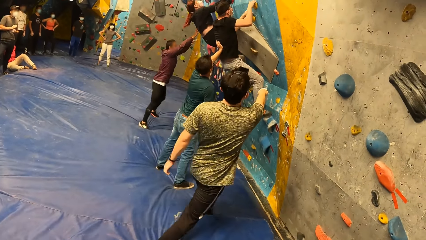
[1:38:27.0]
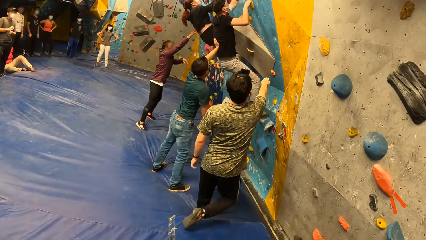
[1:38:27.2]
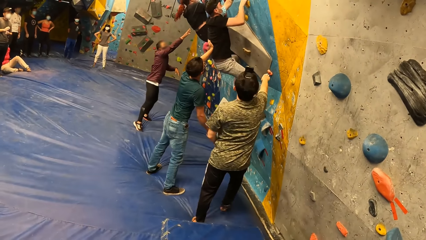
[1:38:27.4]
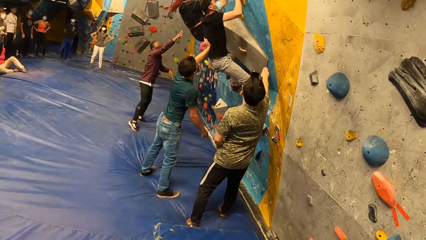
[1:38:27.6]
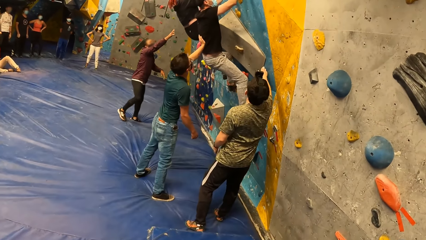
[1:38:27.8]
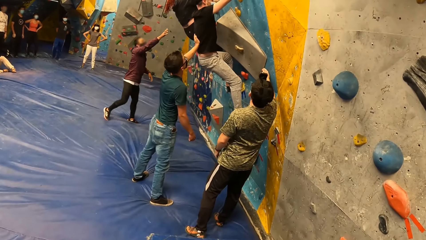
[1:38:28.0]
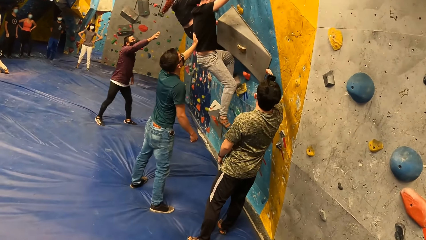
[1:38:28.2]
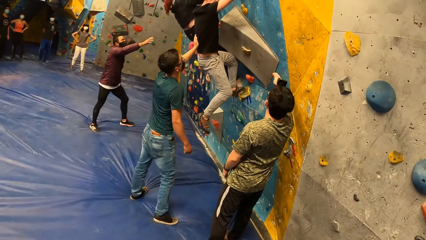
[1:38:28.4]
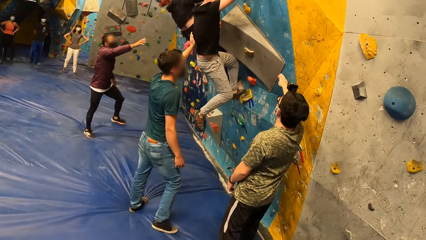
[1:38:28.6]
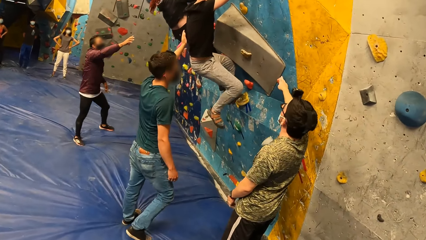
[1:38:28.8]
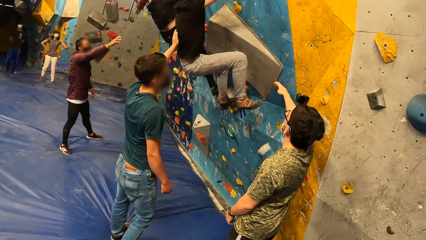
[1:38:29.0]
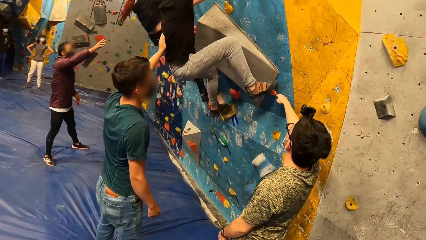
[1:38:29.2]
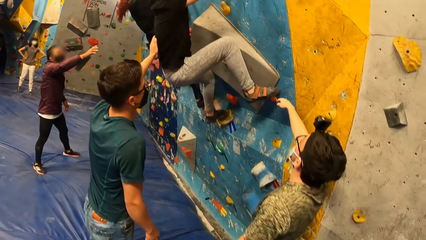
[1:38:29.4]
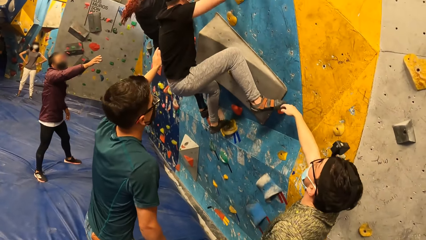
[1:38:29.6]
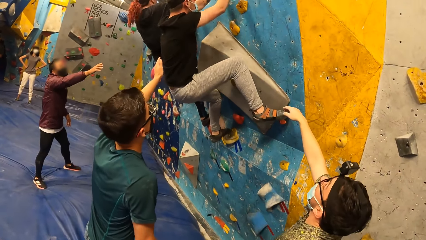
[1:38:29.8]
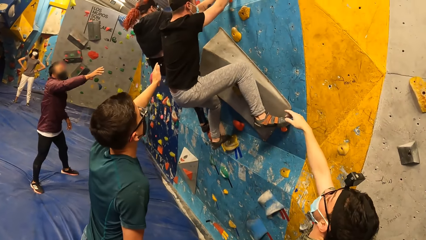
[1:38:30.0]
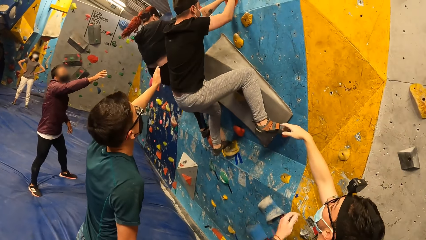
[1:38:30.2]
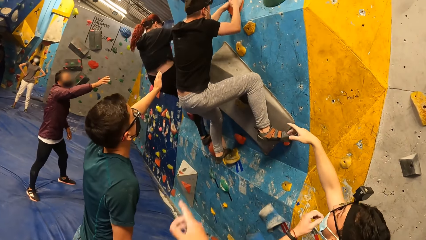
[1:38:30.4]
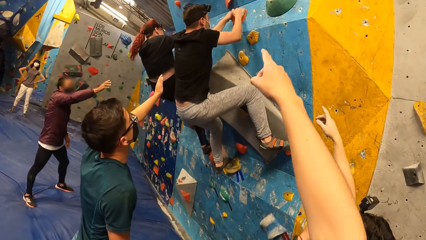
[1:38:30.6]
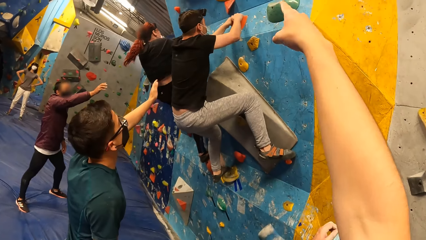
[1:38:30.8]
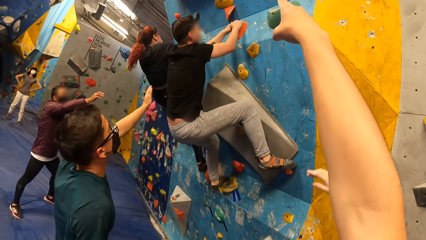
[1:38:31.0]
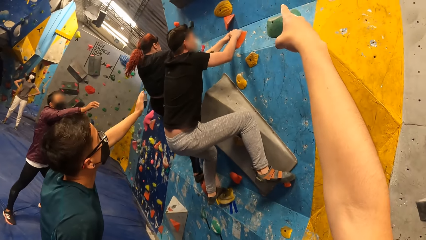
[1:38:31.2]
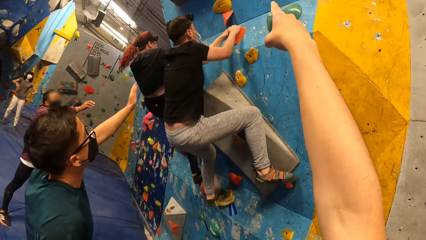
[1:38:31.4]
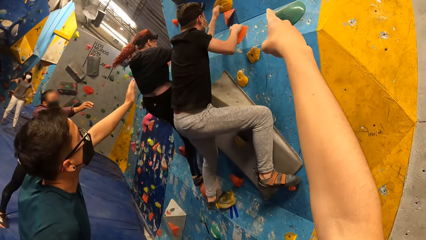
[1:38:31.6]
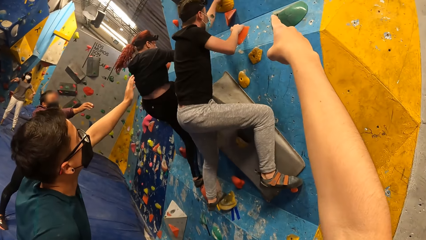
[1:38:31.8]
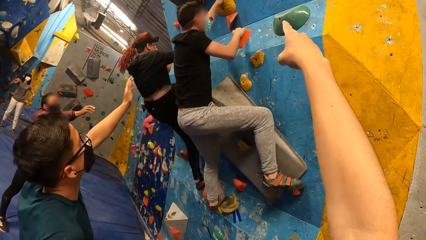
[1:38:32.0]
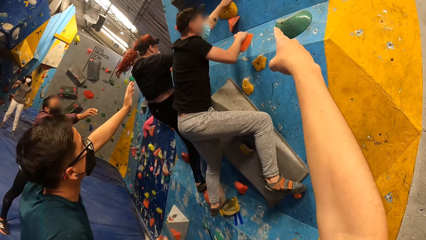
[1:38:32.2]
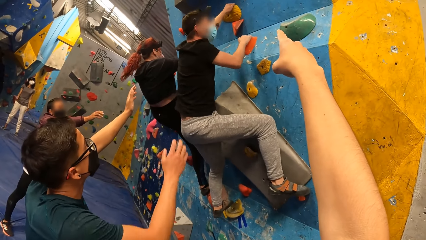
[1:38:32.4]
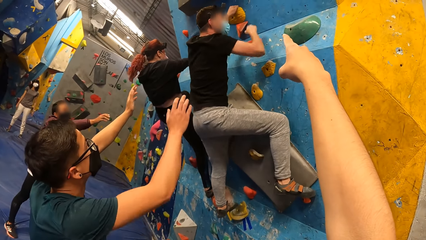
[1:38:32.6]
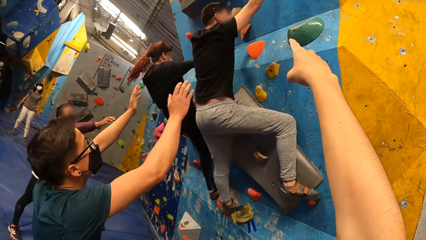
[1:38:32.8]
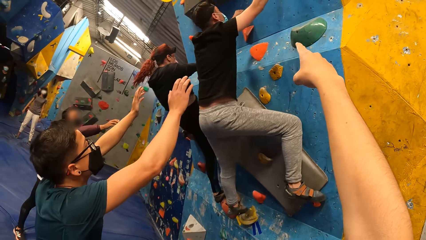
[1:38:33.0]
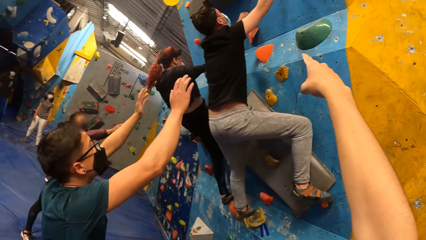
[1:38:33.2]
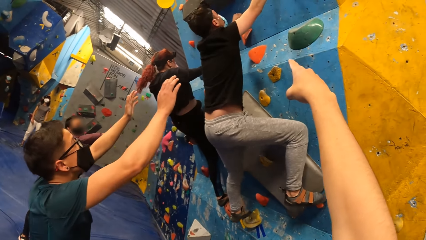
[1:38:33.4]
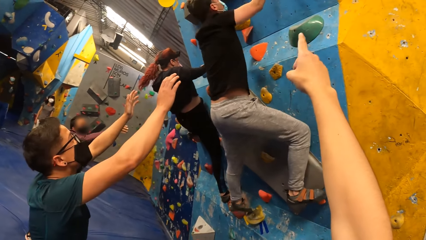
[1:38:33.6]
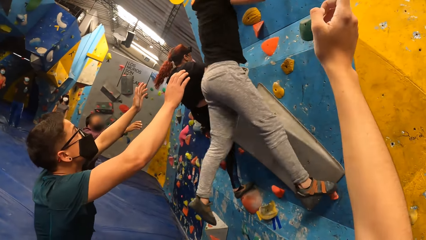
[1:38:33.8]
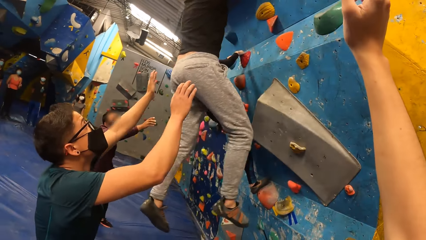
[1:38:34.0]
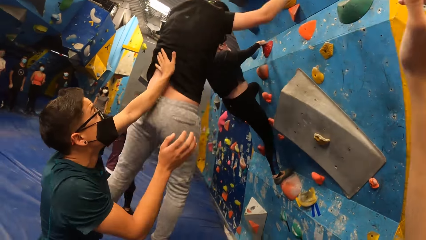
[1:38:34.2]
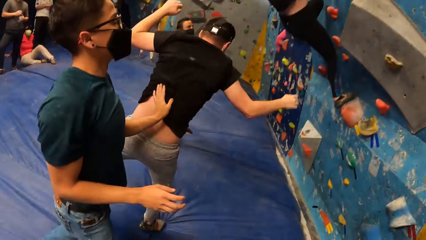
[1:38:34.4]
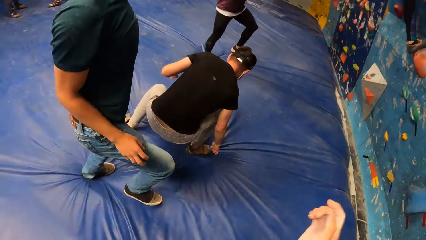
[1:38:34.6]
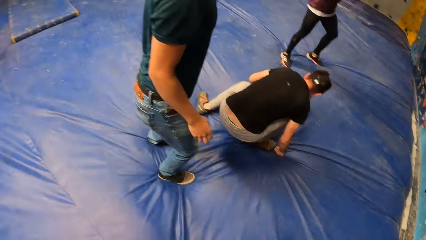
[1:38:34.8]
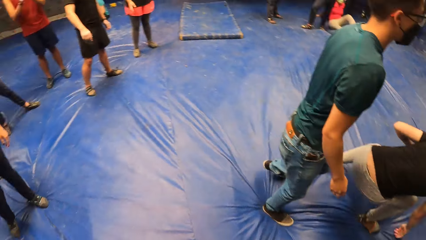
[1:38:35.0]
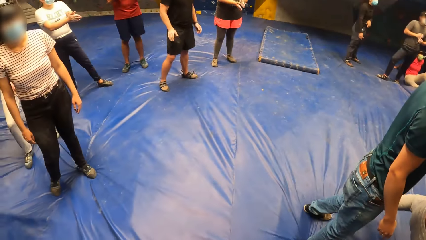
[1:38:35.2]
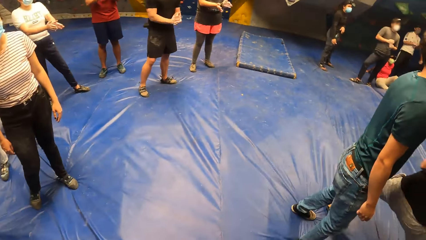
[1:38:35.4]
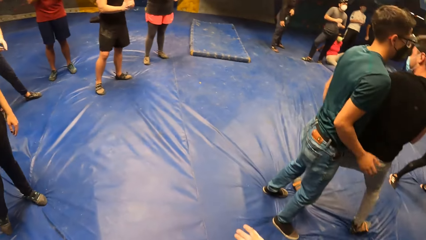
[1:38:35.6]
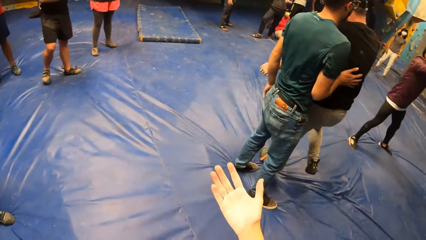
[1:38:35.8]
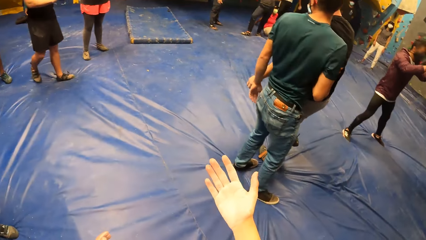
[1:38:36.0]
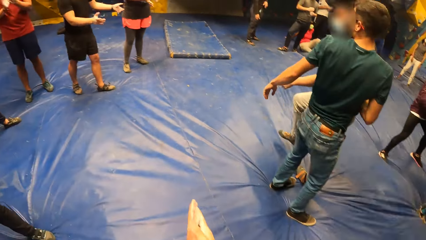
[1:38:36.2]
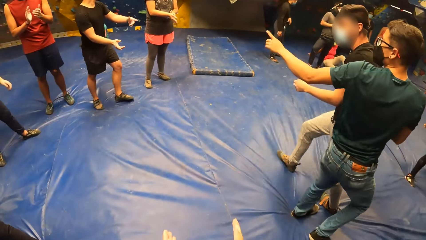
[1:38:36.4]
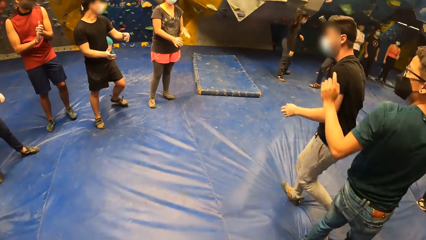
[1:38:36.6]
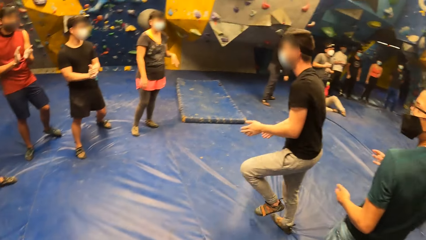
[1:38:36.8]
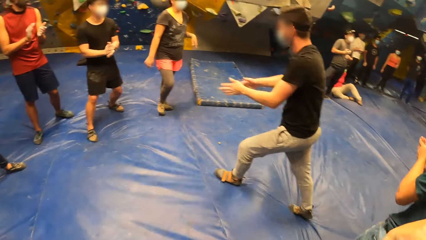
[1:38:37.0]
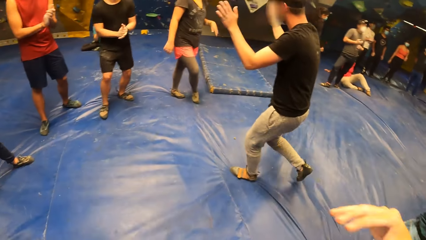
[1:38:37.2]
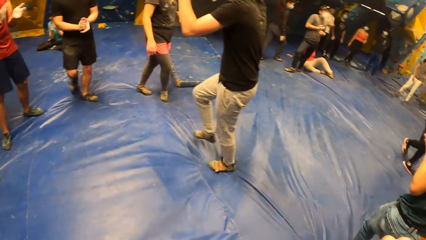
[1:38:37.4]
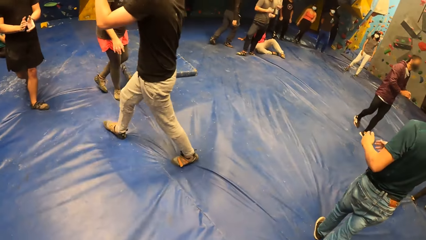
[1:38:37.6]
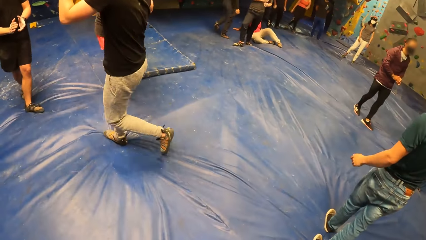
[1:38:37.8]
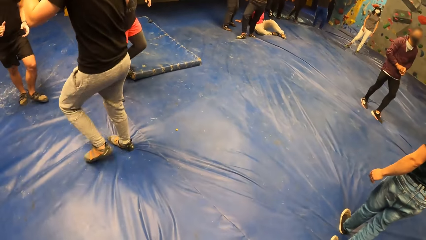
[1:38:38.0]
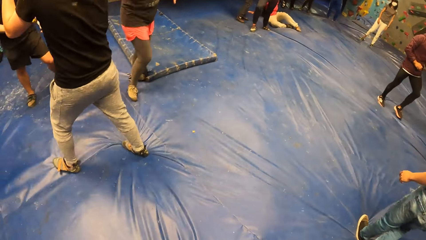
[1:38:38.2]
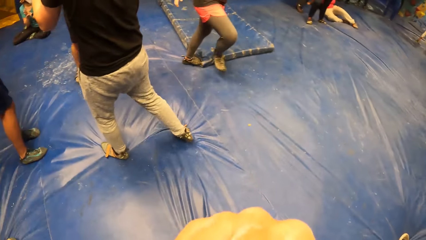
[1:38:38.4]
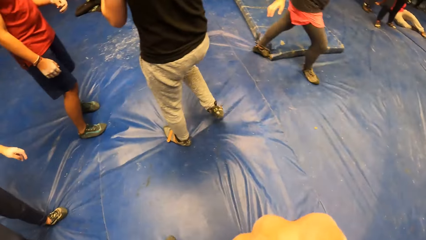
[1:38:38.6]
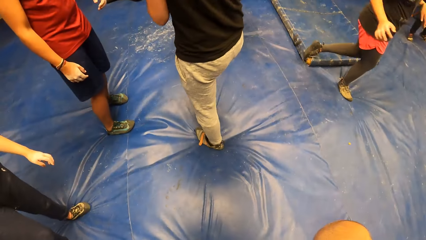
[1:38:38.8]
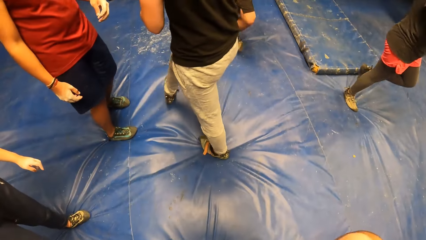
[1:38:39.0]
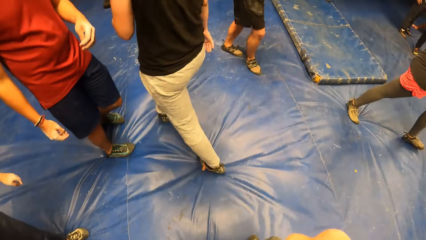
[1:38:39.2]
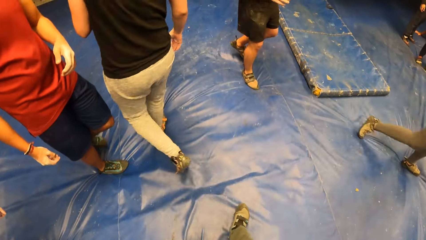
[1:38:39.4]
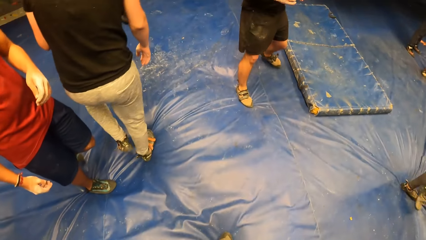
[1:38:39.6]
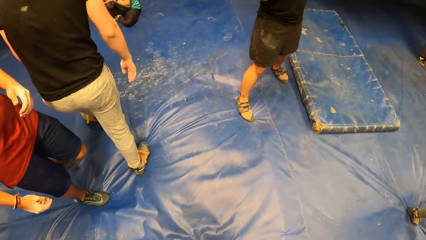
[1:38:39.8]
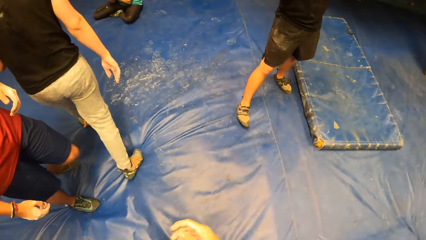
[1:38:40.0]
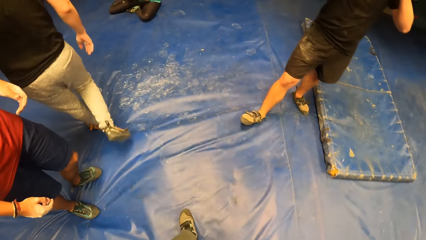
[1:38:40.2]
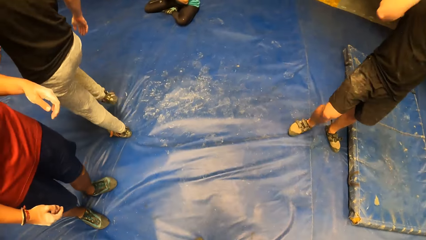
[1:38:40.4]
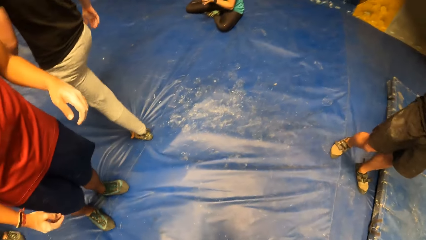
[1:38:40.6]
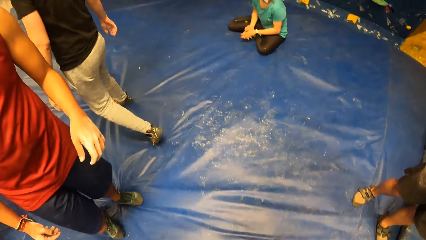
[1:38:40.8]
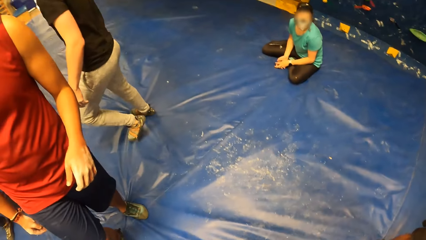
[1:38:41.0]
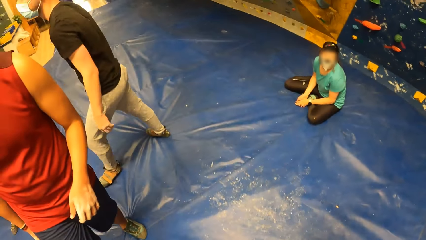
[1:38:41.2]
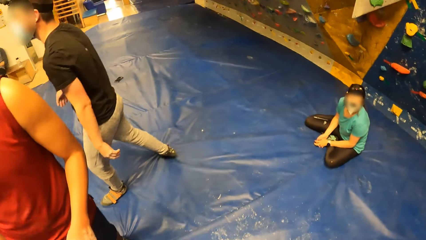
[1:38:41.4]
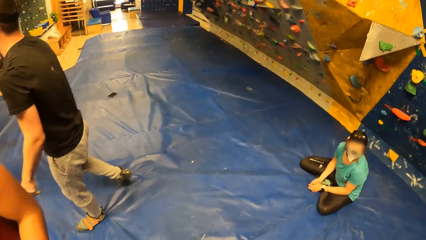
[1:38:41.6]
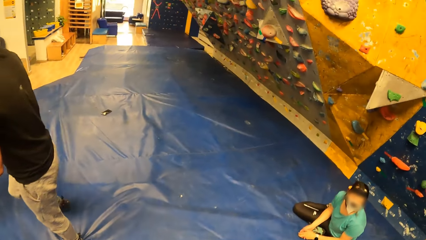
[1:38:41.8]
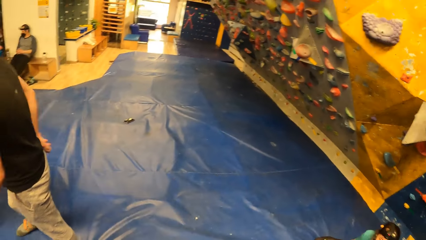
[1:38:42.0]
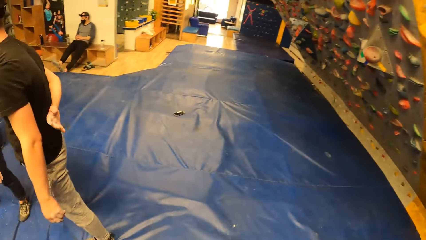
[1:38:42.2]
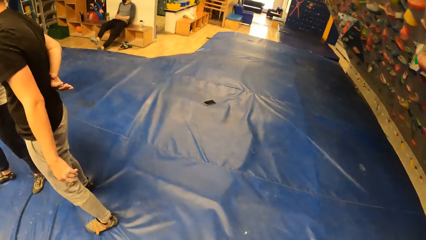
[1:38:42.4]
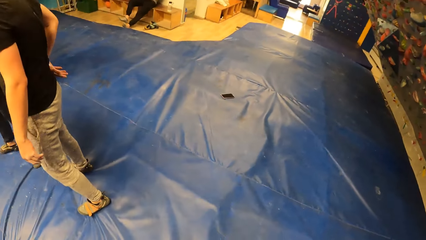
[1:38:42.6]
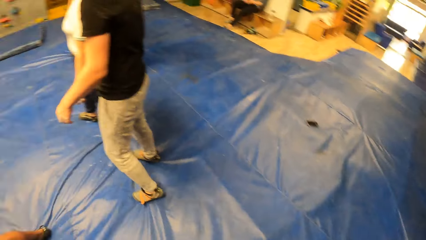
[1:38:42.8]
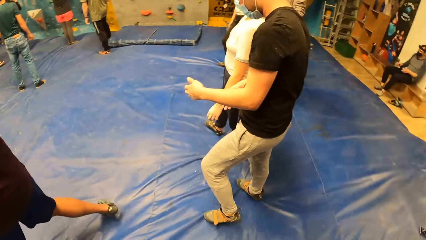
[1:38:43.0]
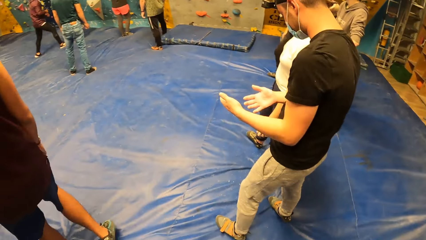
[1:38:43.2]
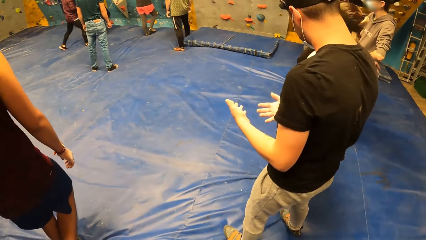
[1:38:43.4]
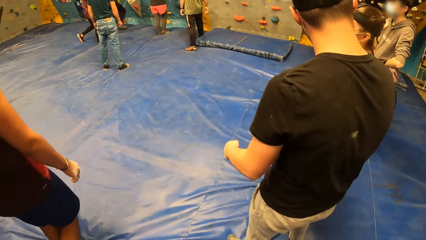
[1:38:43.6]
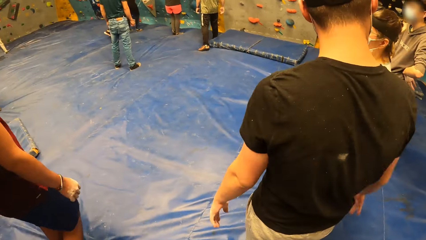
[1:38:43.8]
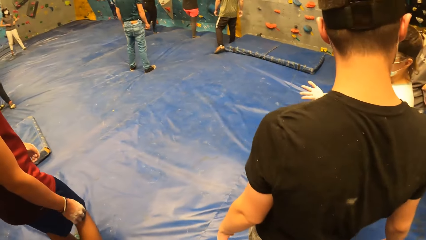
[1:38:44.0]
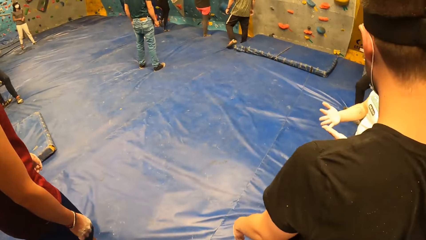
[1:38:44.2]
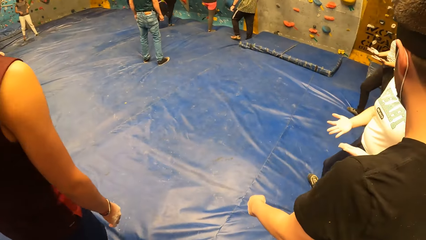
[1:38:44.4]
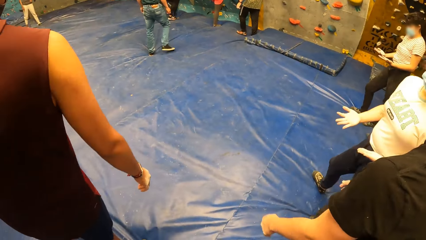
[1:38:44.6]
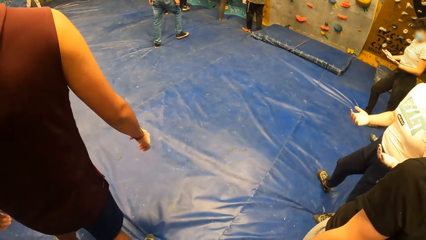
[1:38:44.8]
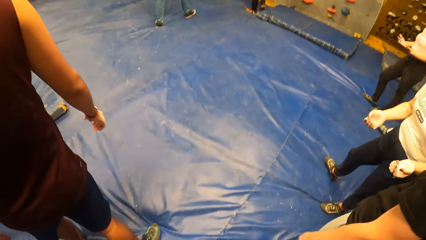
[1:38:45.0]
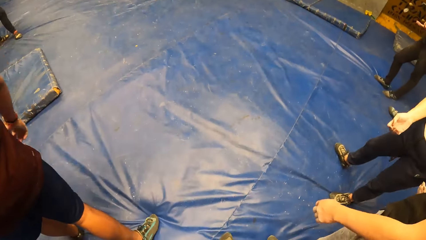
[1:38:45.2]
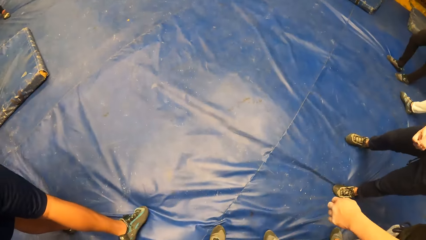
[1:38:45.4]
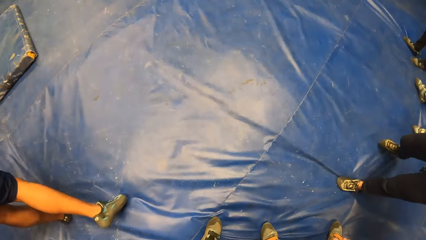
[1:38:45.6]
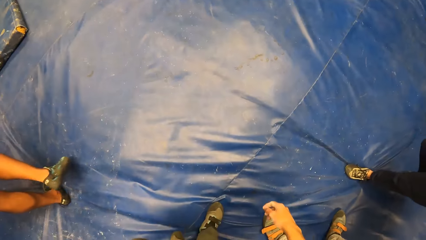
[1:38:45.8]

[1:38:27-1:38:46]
A man walks towards the artificial rock. Another man touches the bouldering wall. The camera wearer stretches a hand. They point to the bouldering wall. A third man holds a fourth man. Another man falls on a boulder mat from the bouldering wall. The camera wearer looks around. They look down. They look around.
